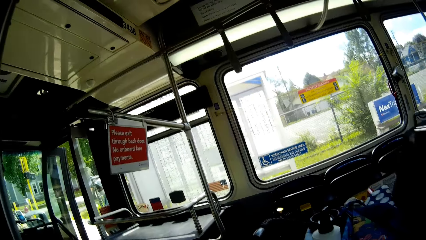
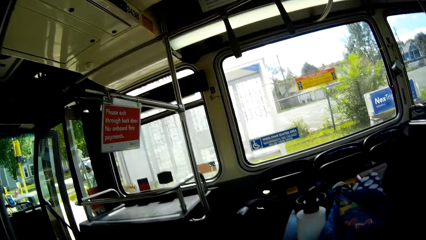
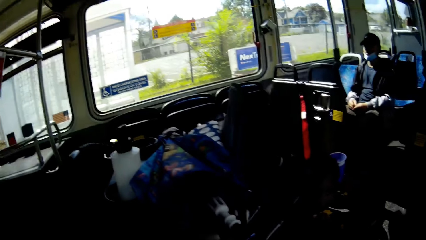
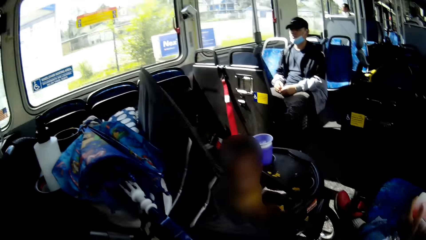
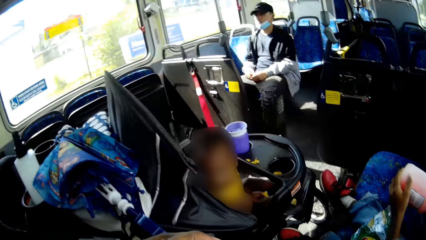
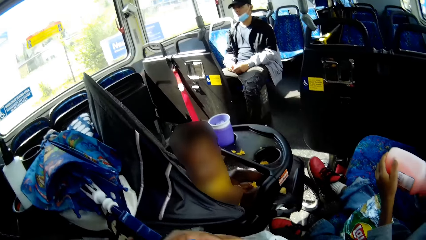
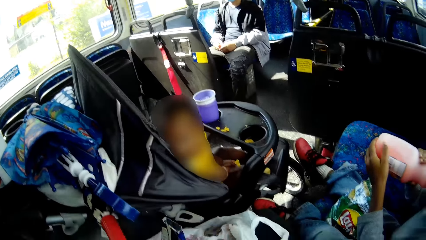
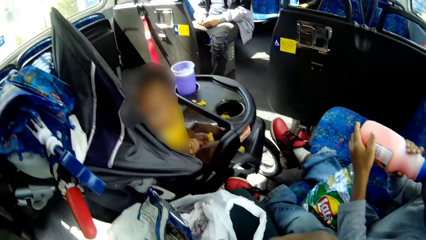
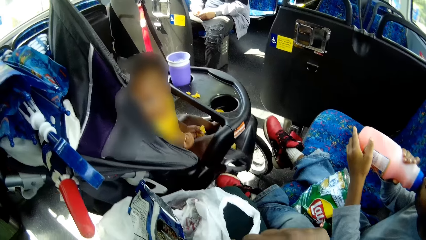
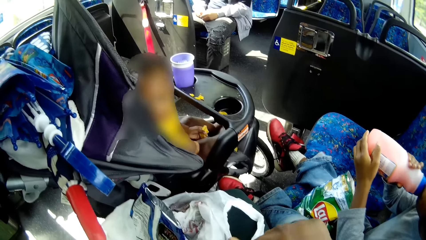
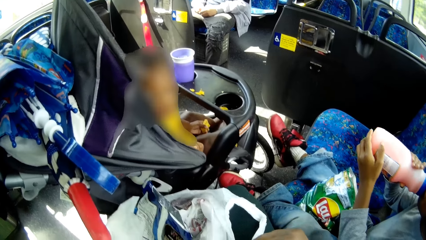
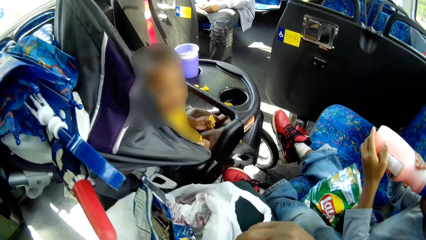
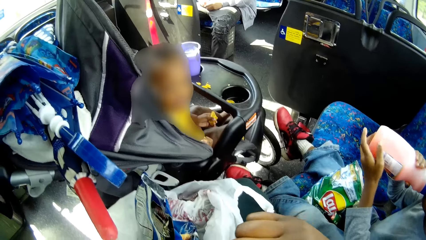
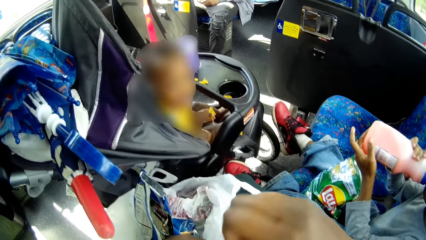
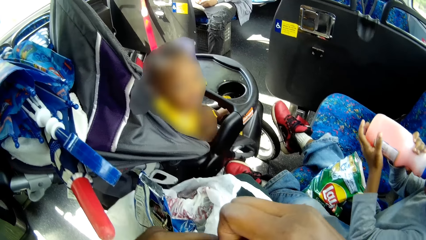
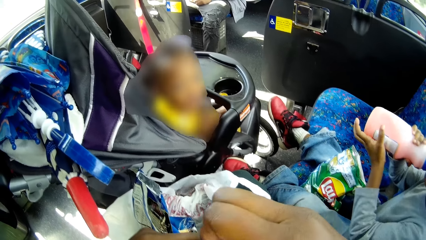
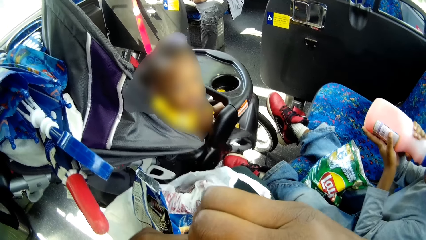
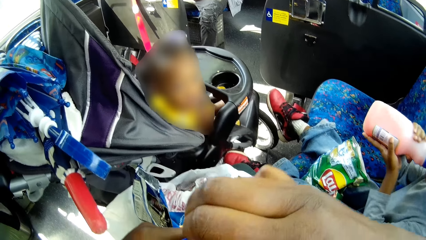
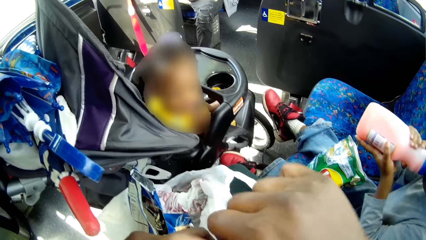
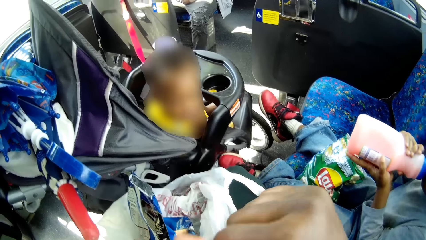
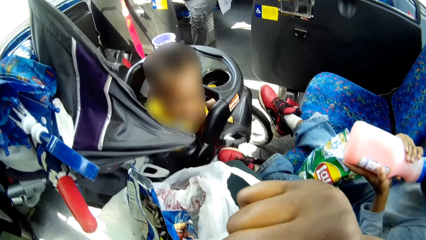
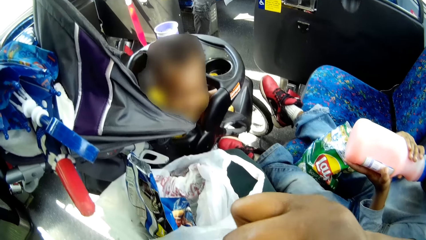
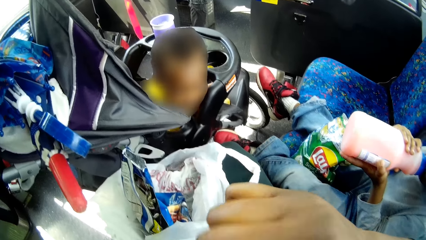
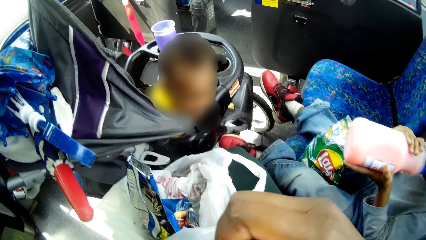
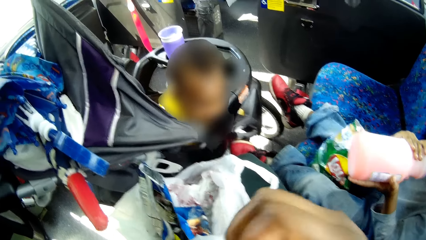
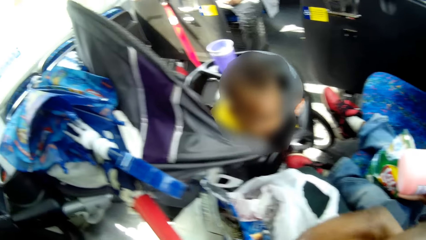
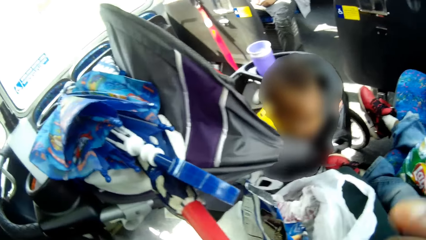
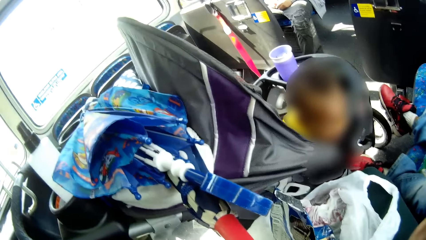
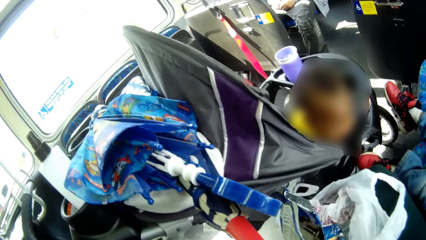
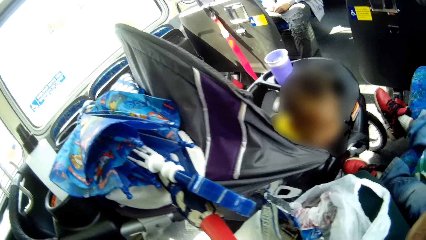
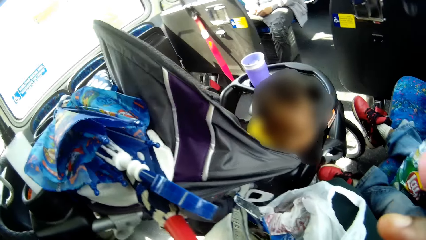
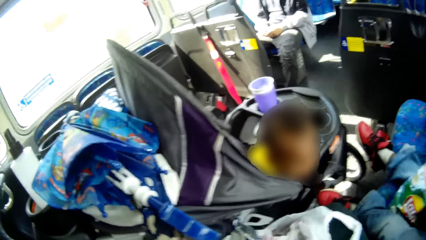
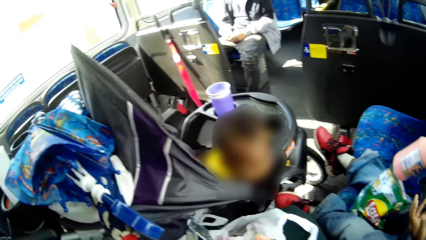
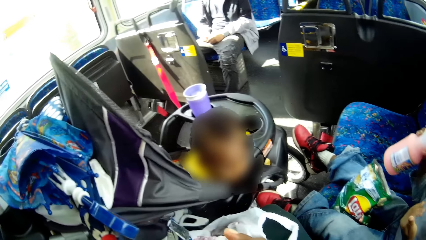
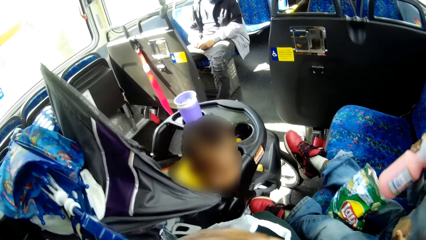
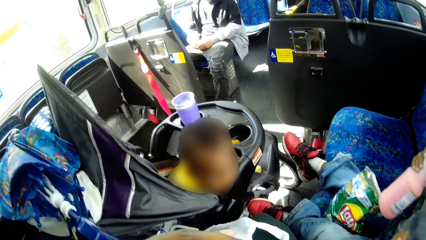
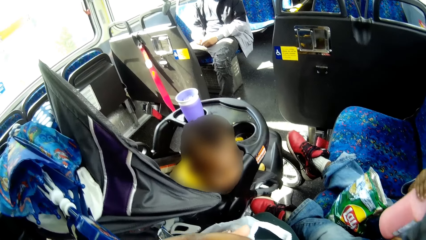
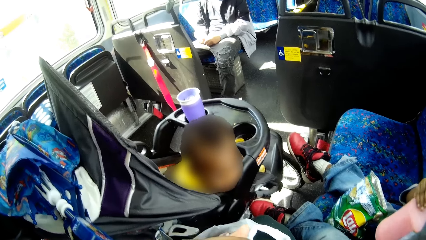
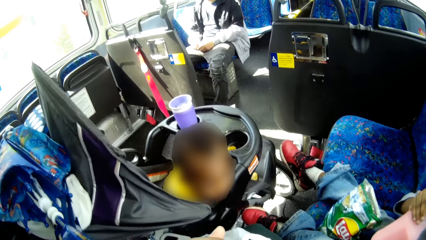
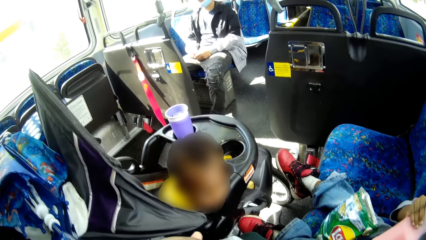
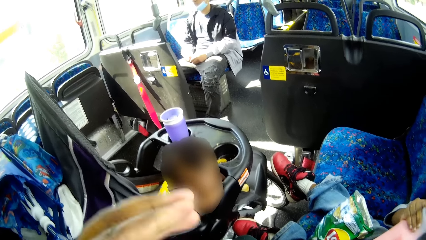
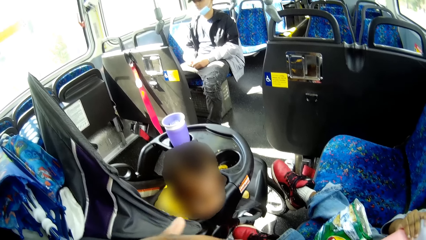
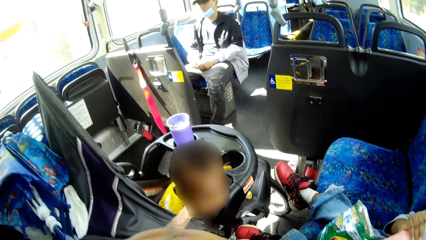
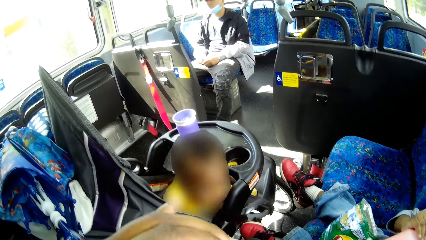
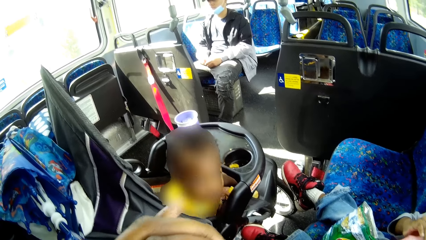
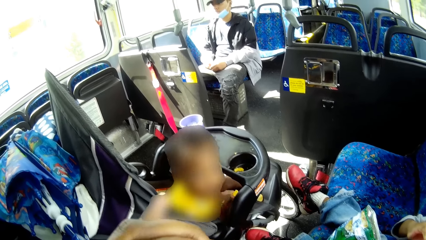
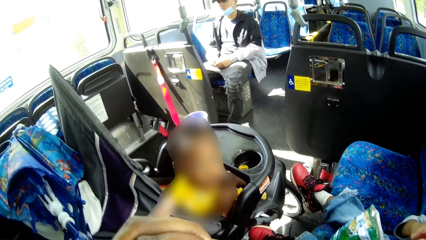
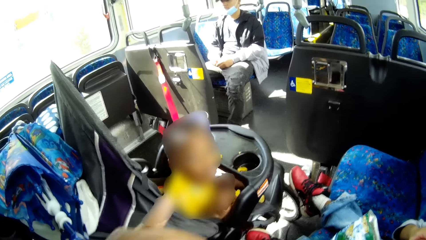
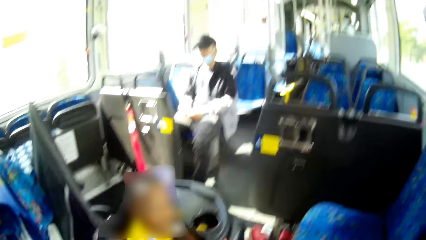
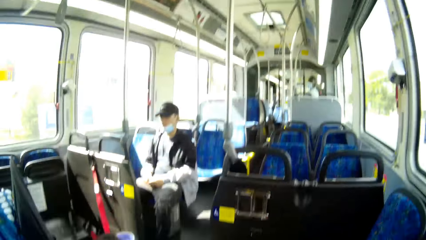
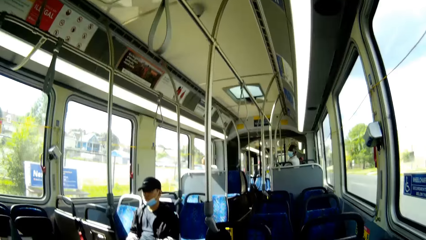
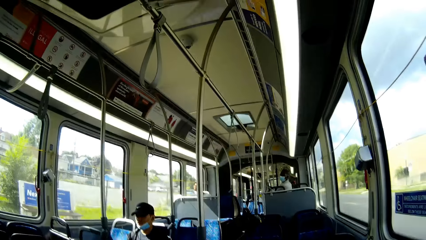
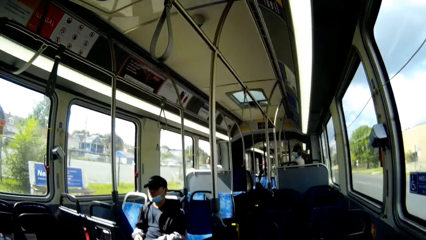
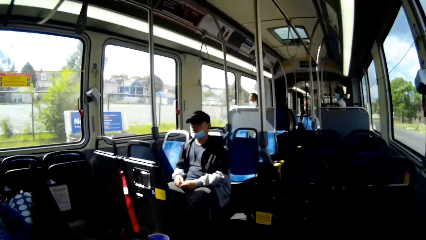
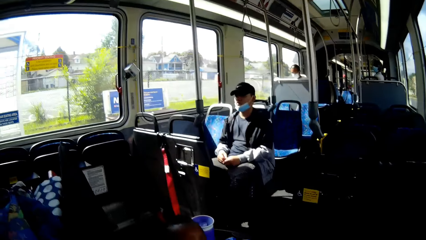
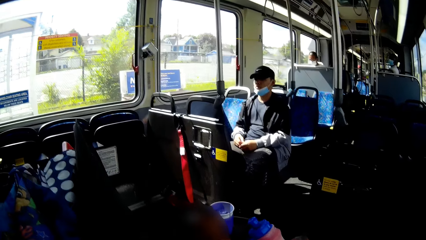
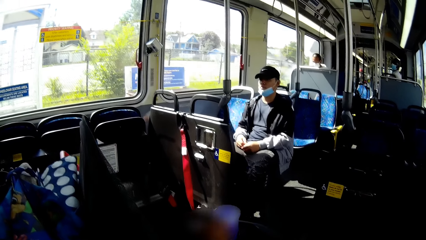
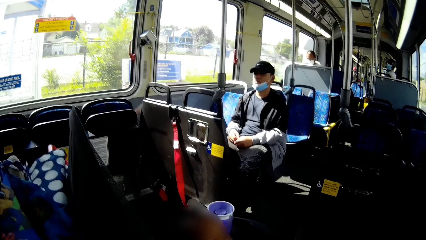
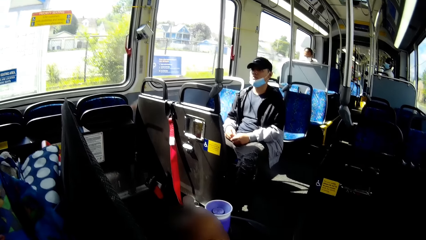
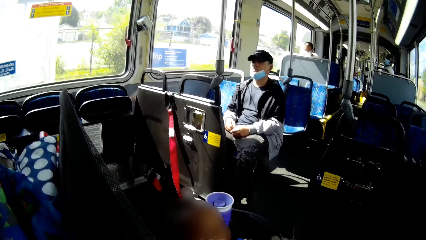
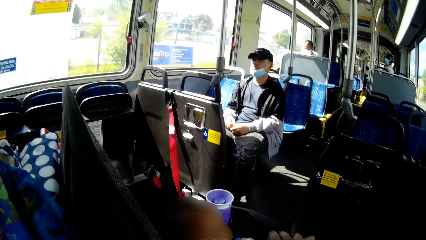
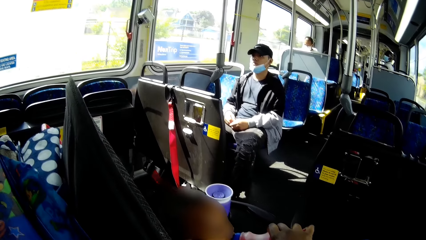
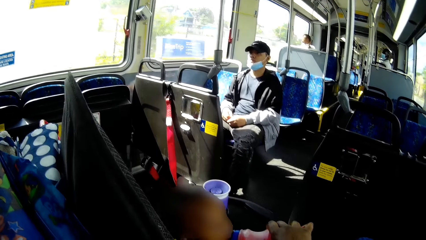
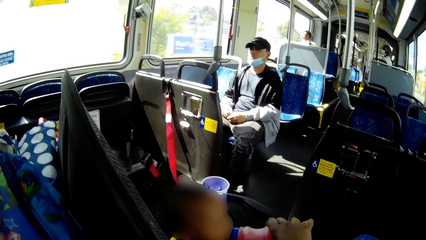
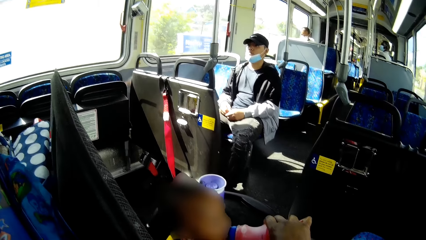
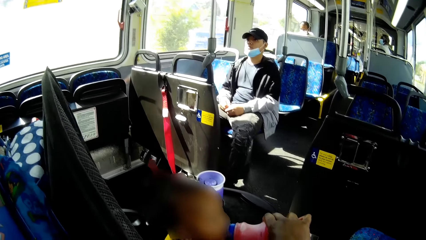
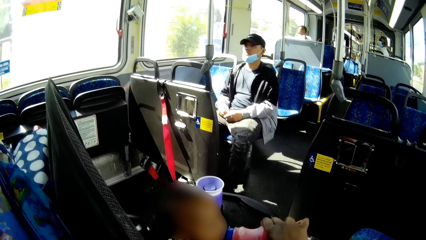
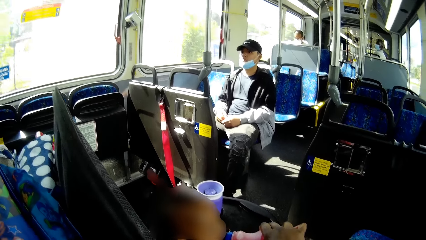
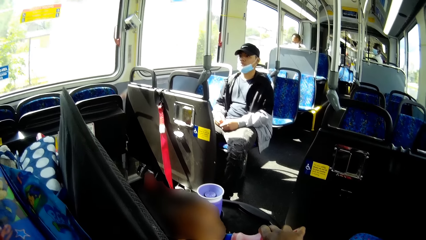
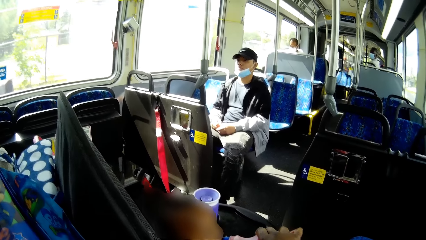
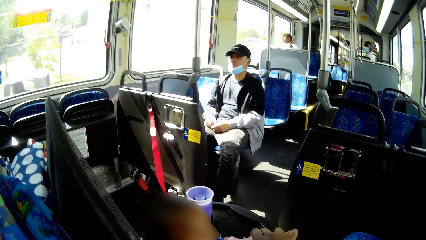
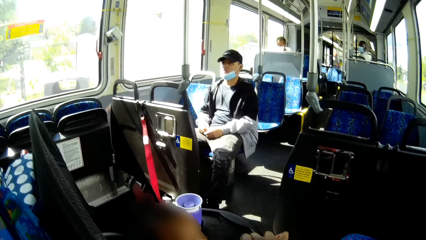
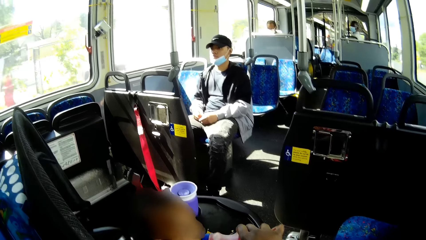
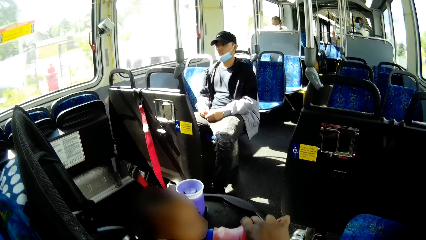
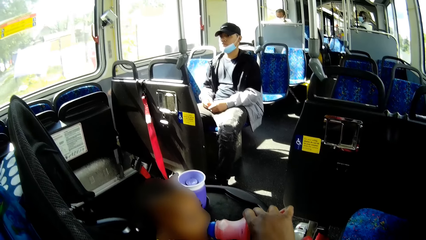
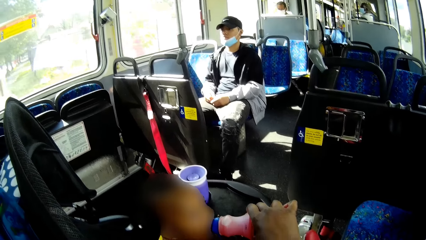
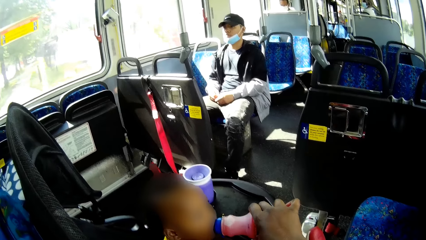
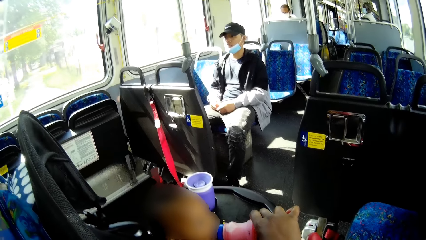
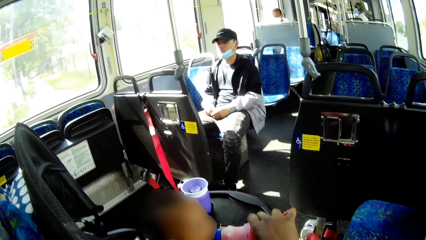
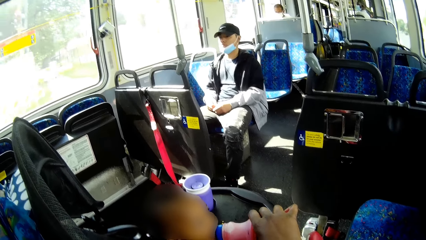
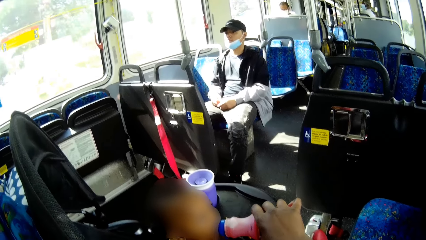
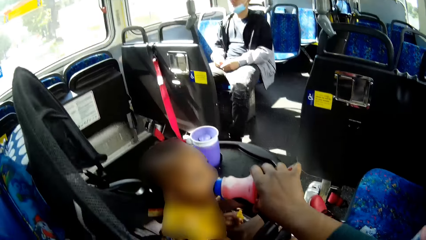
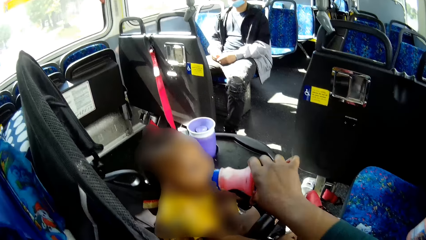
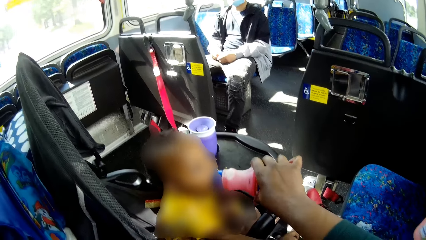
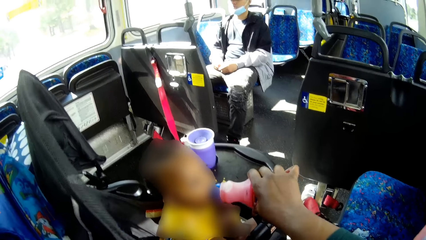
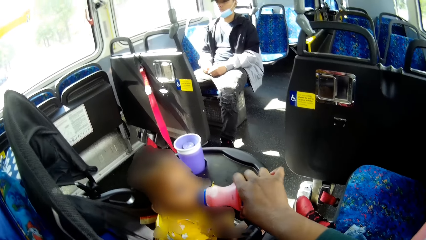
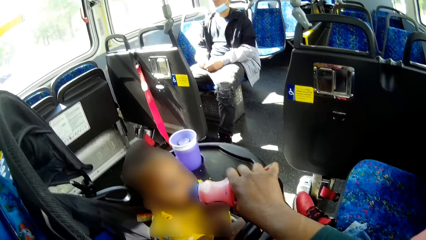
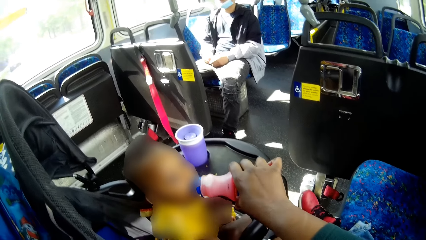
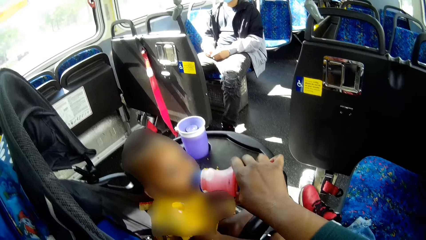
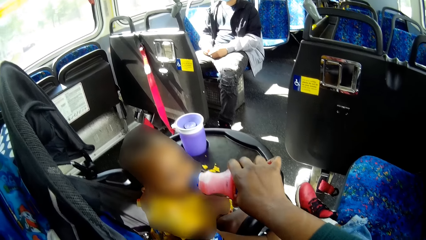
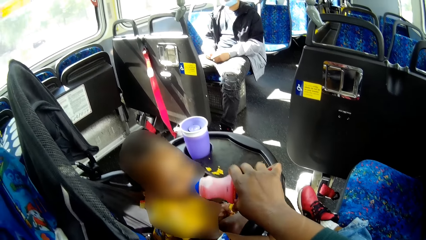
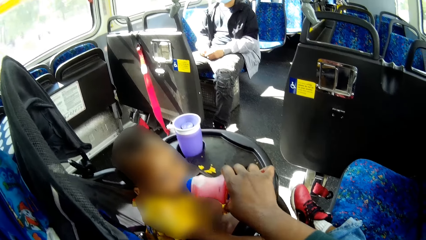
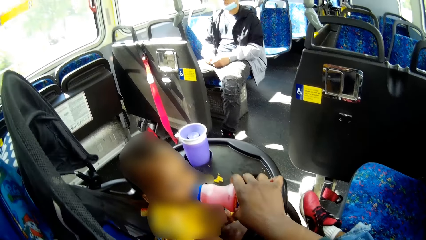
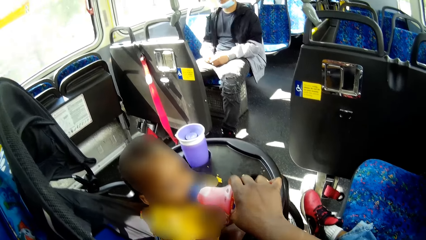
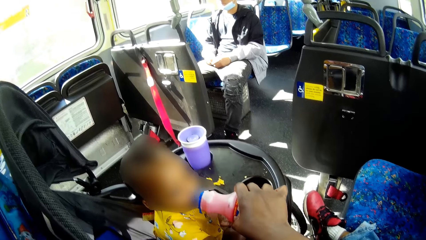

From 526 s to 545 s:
The camera wearer opens a bottle in her right hand with her right hand. She looks around. The boy interacts with the camera wearer. The camera wearer feeds the baby from the bottle in her right hand.
